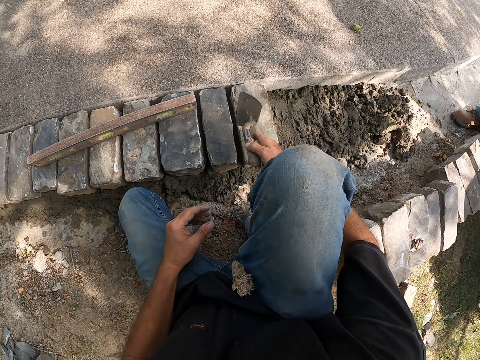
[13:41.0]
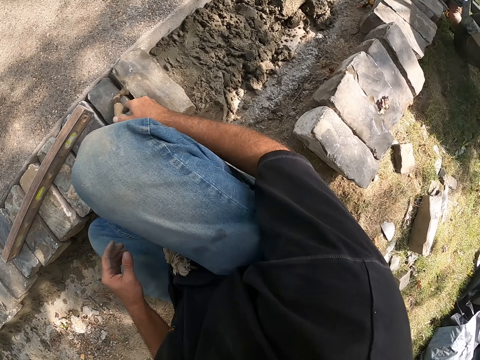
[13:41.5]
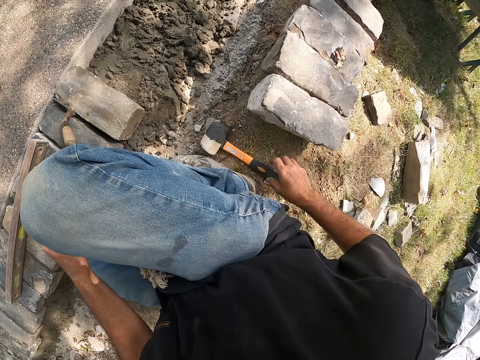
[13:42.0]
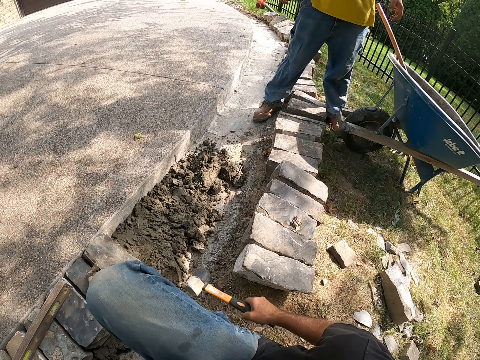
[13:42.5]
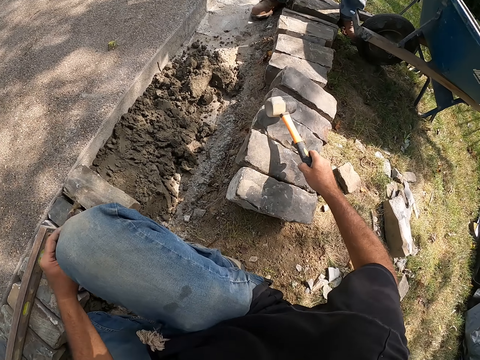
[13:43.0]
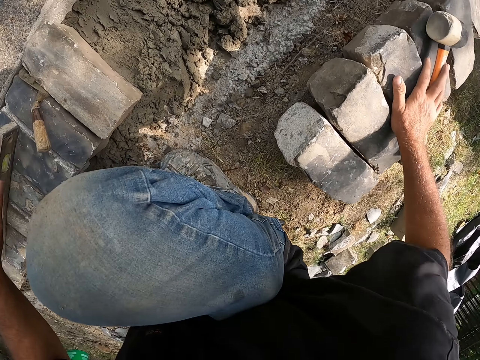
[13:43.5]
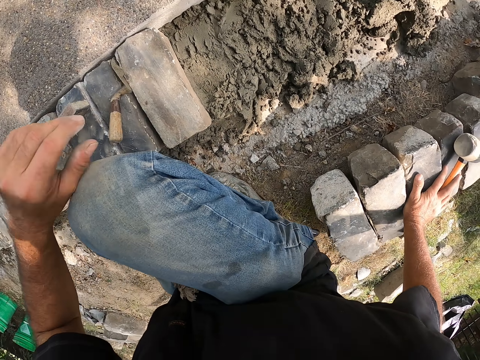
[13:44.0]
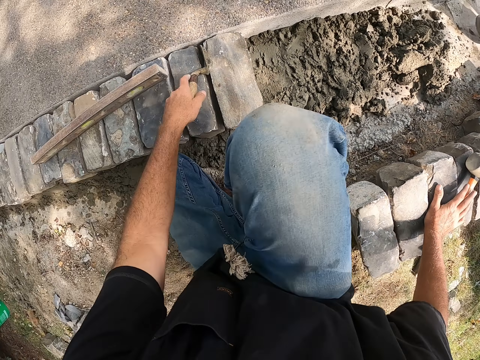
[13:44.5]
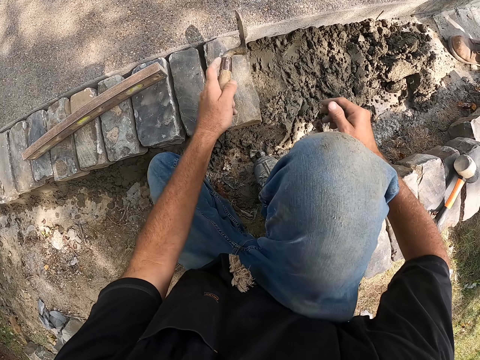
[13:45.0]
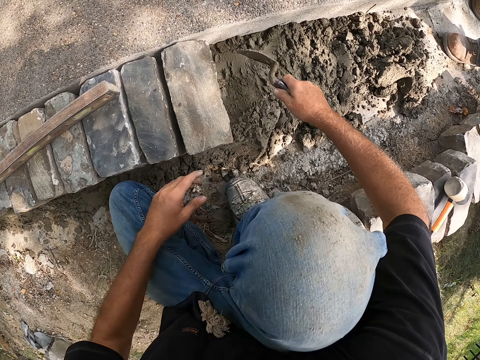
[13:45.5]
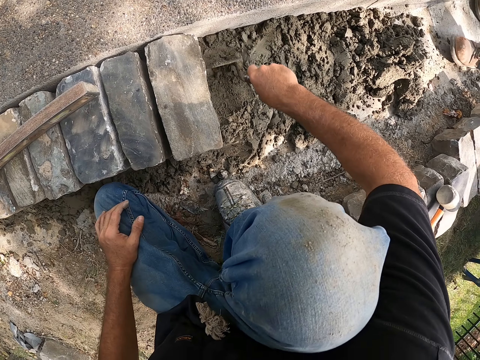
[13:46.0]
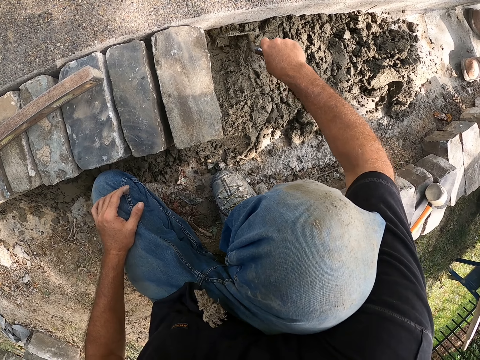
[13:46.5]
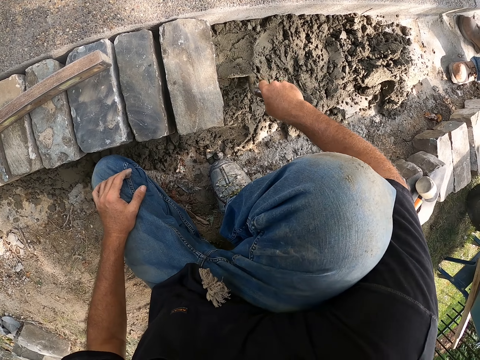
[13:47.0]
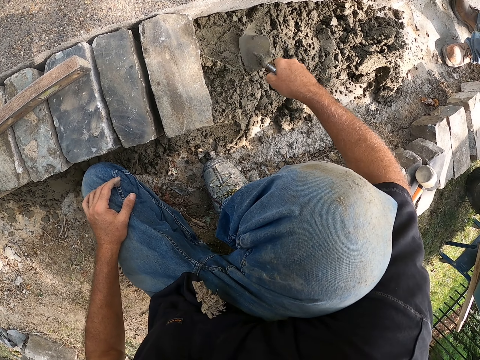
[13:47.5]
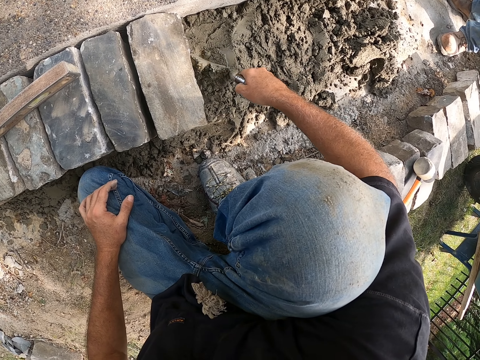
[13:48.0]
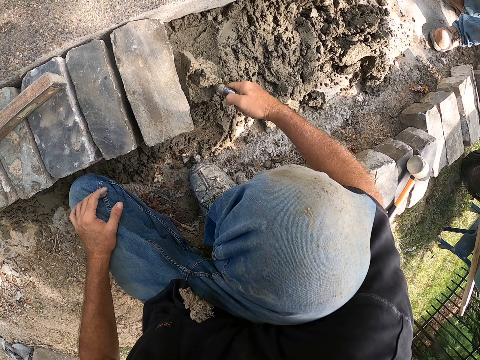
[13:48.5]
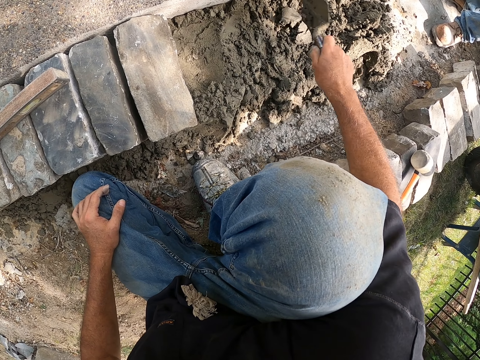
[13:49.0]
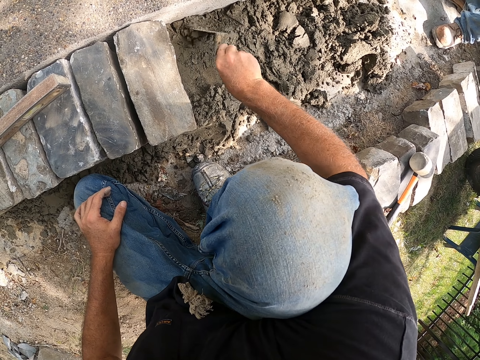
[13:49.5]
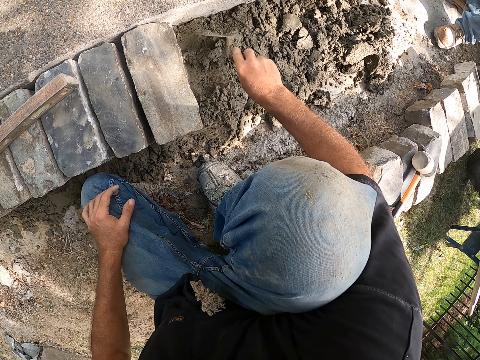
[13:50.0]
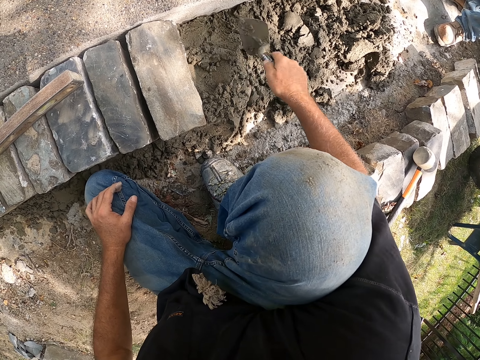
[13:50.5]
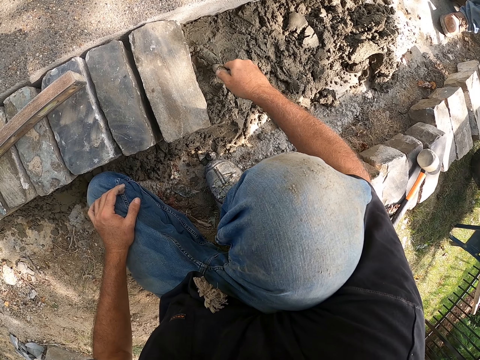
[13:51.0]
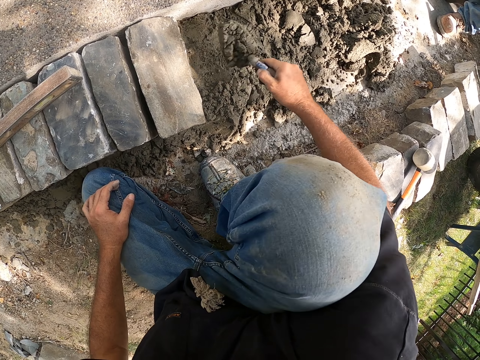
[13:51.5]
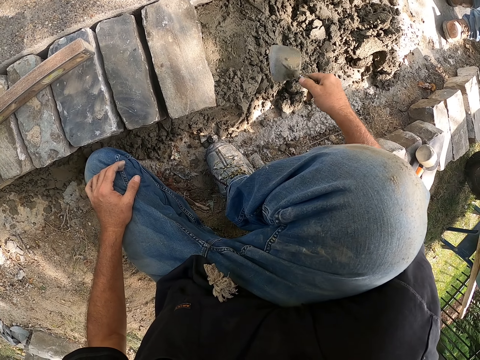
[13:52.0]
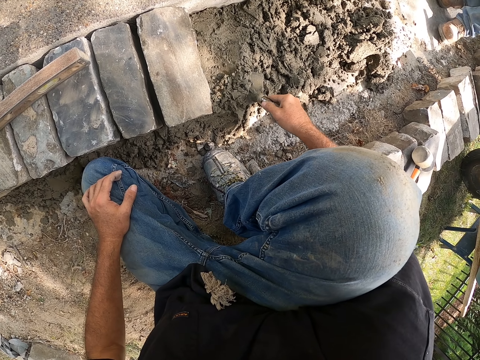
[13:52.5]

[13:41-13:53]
The camera wearer puts down a trowel. They move a hammer on the ground. They pick up the hammer. They put down the hammer. They pick up the trowel. They mix cement on the ground.

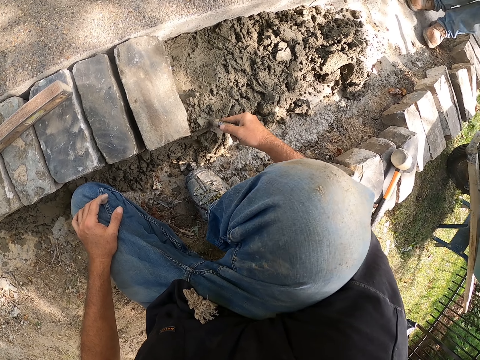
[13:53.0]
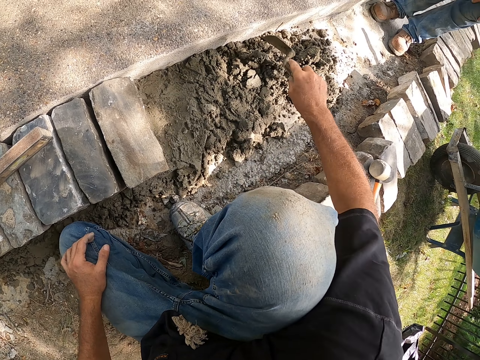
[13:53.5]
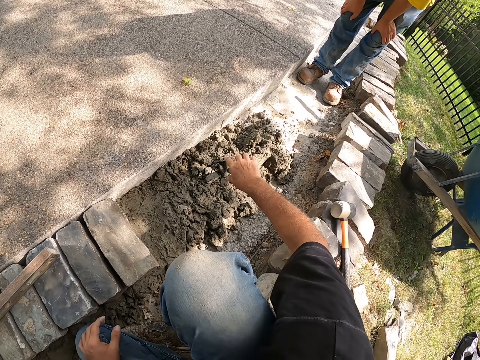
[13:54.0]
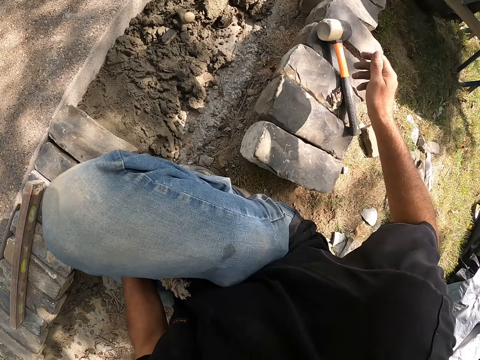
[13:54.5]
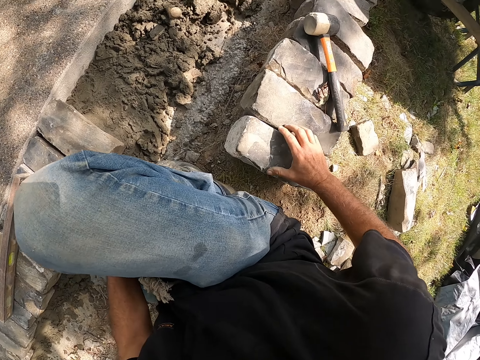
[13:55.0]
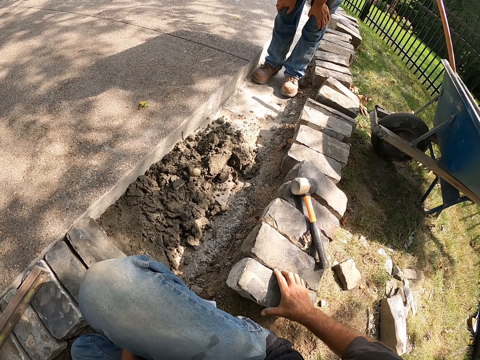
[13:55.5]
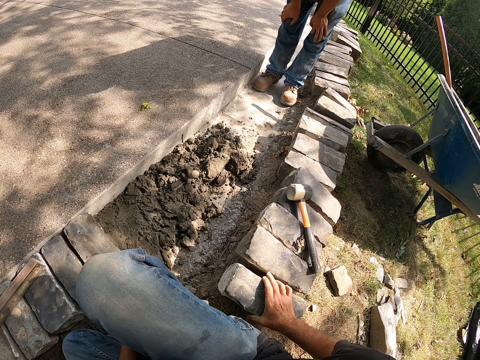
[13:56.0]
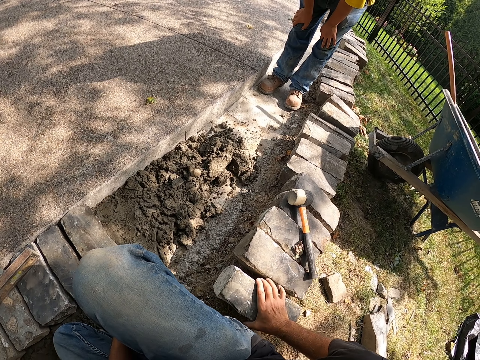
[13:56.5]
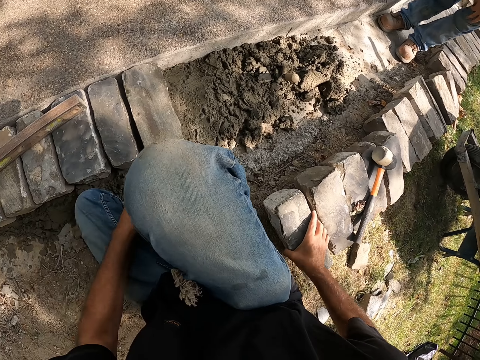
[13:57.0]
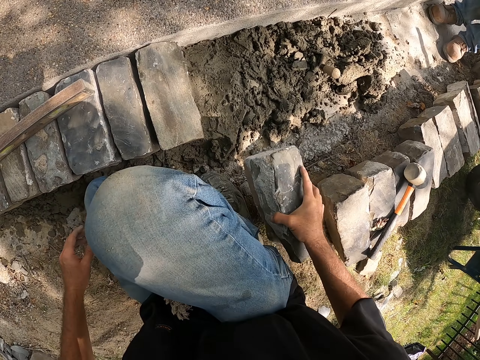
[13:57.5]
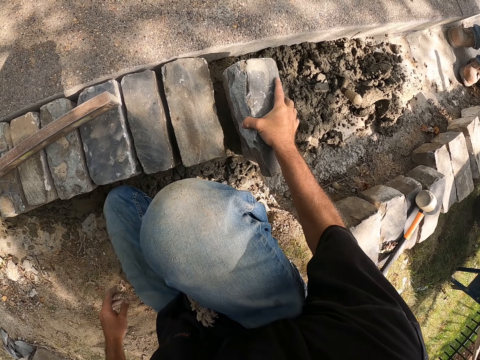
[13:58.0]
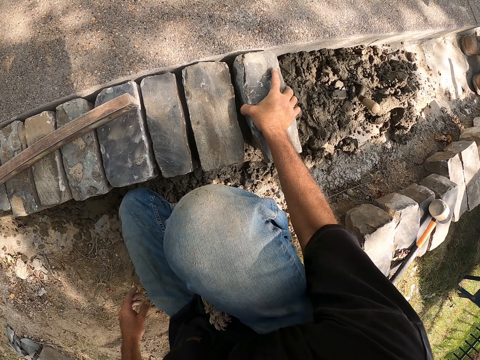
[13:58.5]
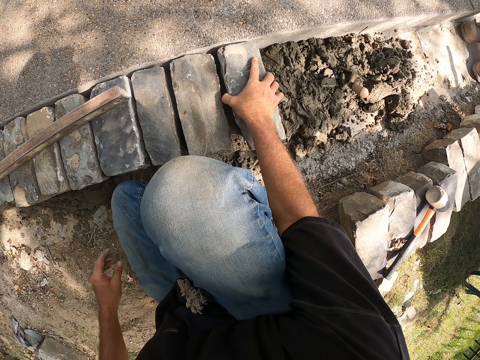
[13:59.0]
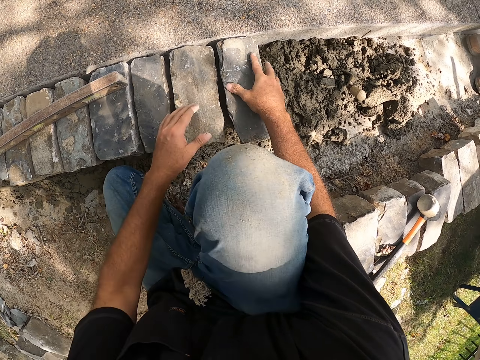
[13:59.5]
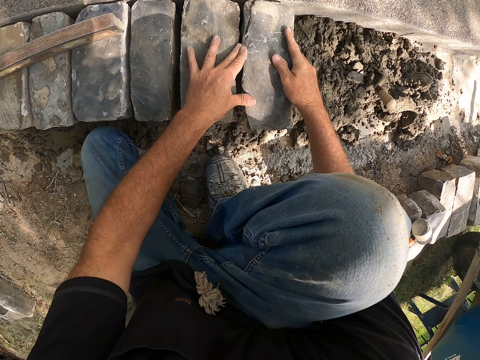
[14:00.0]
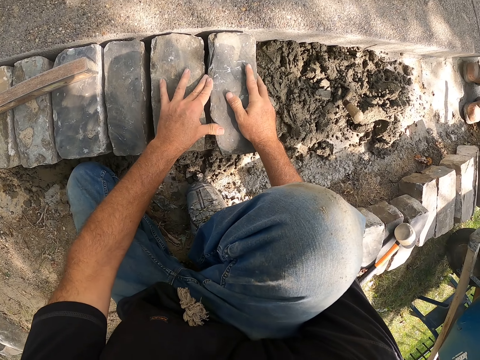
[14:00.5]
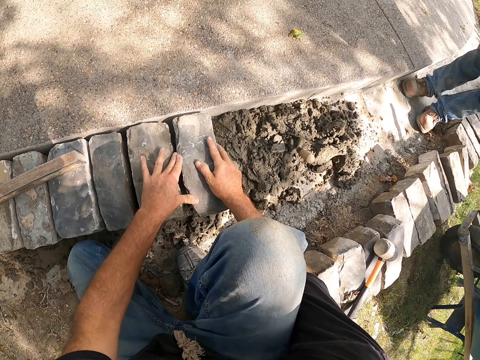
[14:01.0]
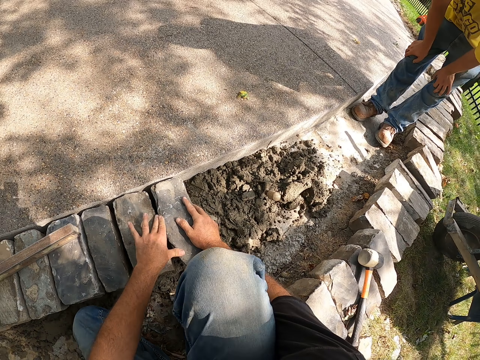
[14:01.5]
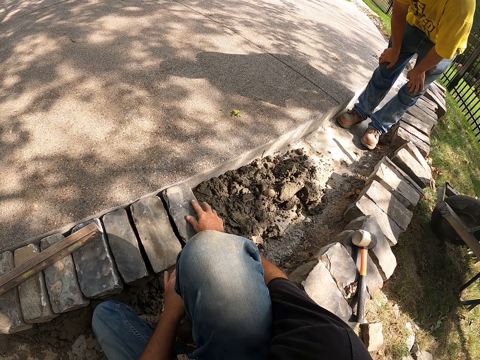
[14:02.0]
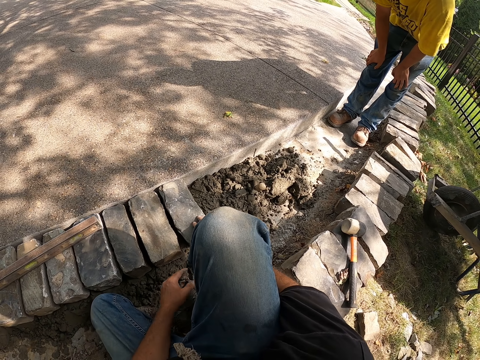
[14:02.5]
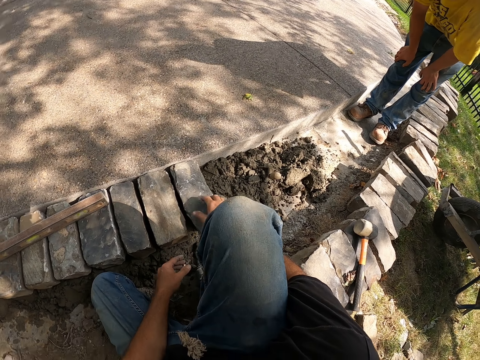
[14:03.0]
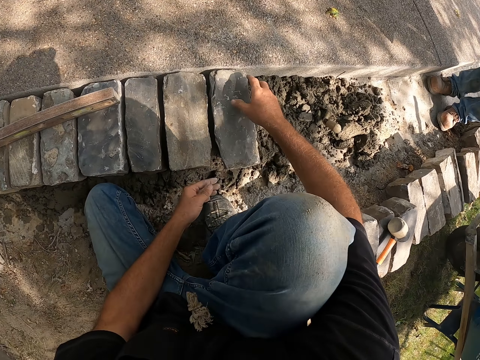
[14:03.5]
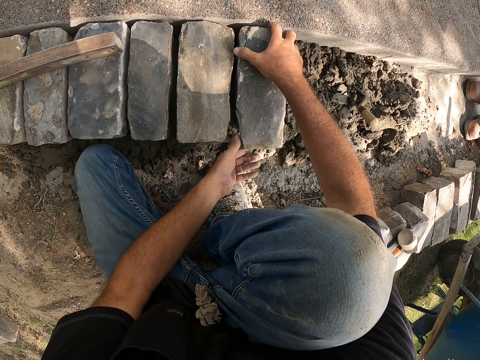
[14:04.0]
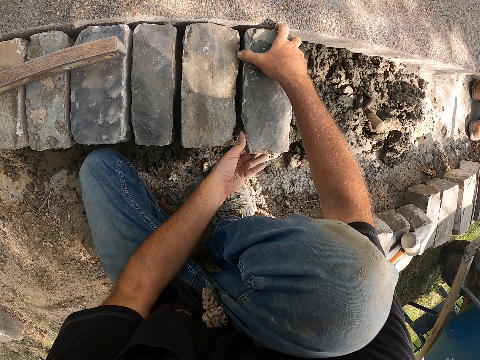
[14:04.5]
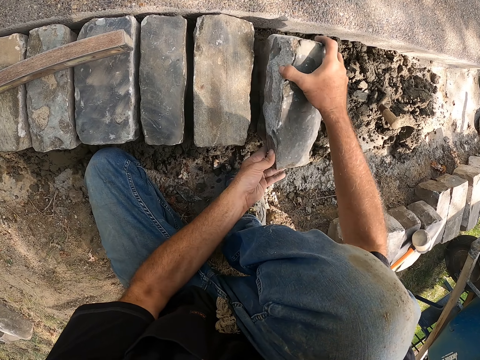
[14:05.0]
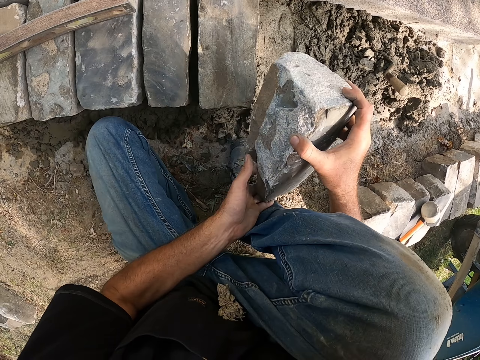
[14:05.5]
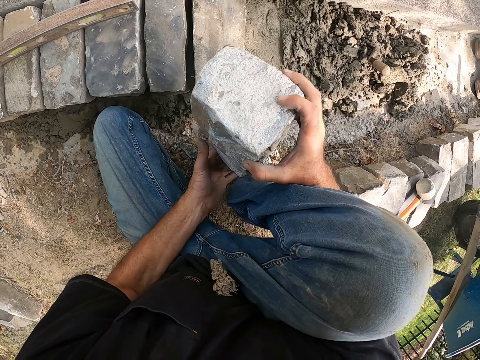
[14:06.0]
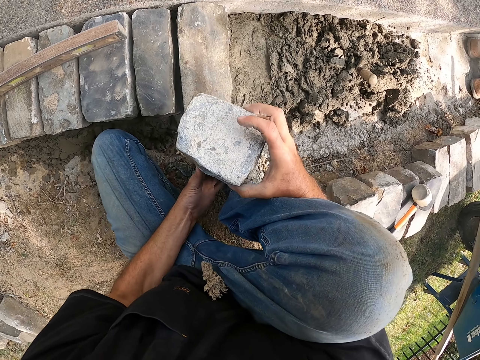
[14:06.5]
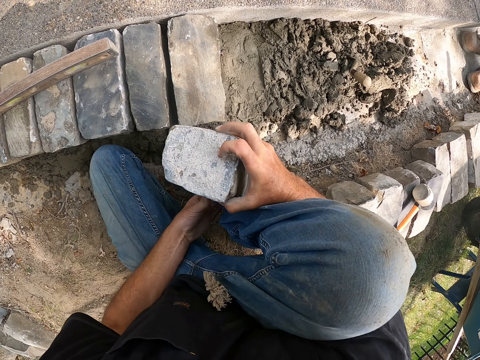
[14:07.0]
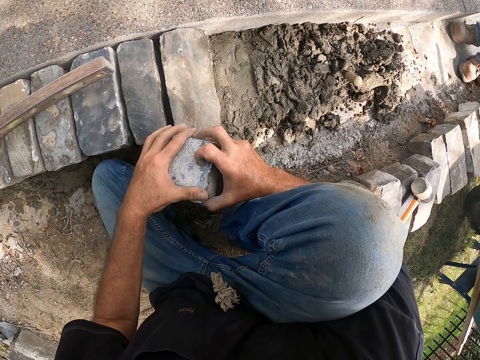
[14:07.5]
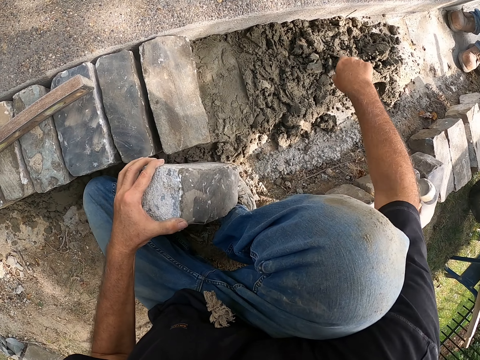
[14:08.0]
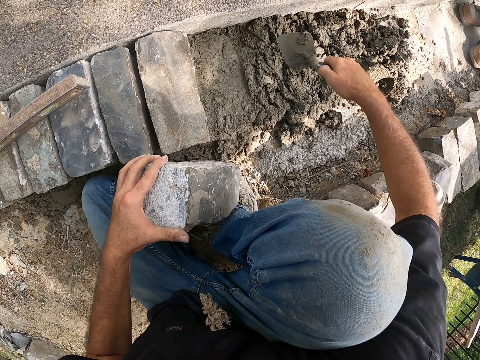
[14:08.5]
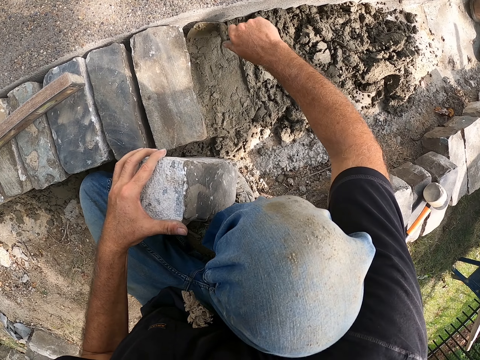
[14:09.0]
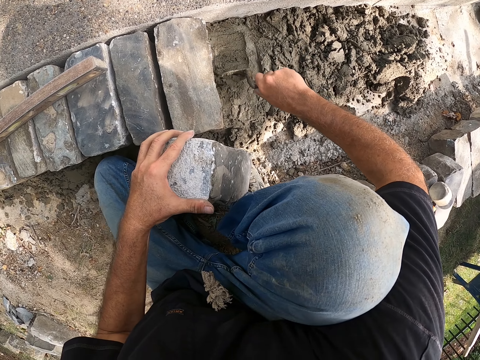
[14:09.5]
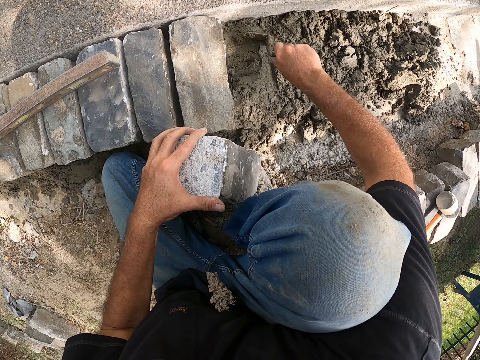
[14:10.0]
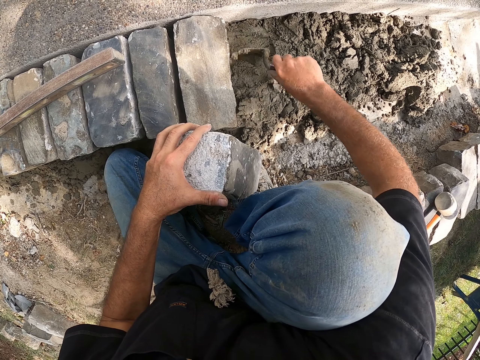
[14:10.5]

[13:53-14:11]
A man looks around a construction site. The camera wearer puts down a block on the ground. They carry the stone. They adjust the block on the ground. They put the stone on the sand. They look around the construction site. They adjust the block on the ground. They pick up the block. They mix cement on the ground.
